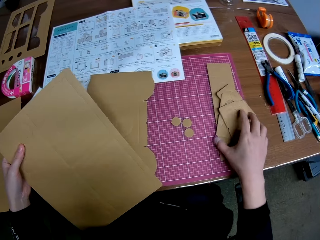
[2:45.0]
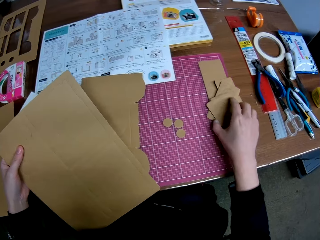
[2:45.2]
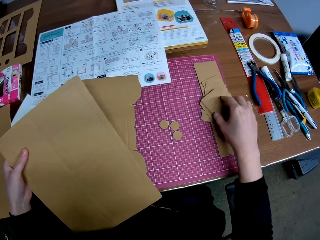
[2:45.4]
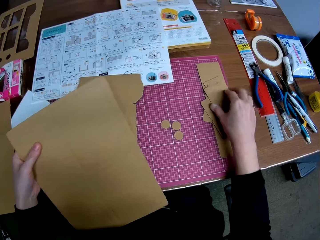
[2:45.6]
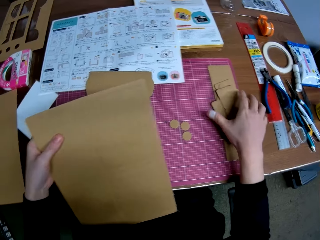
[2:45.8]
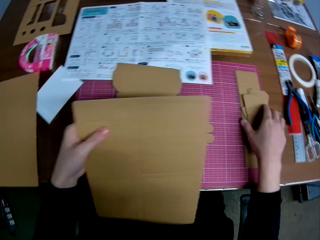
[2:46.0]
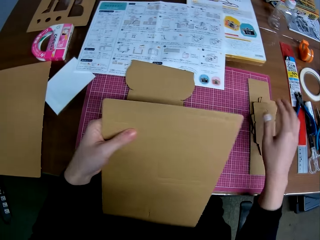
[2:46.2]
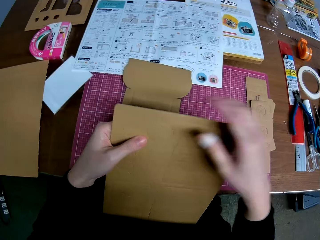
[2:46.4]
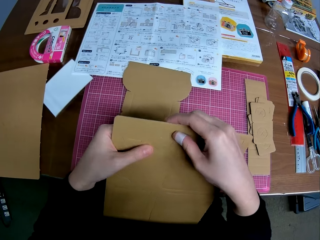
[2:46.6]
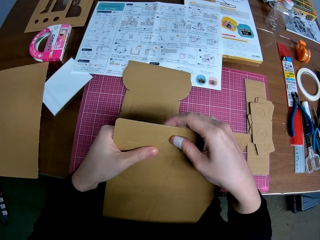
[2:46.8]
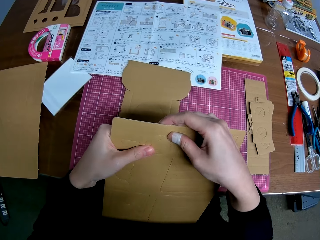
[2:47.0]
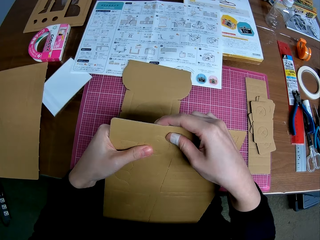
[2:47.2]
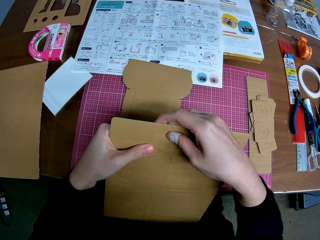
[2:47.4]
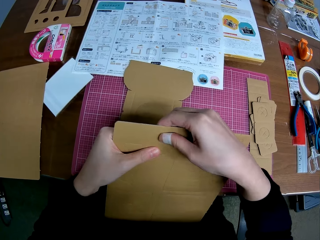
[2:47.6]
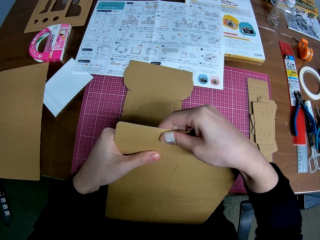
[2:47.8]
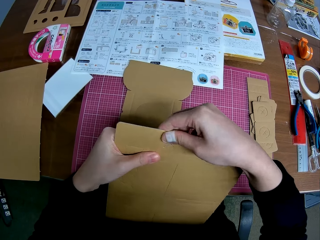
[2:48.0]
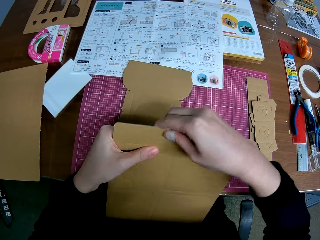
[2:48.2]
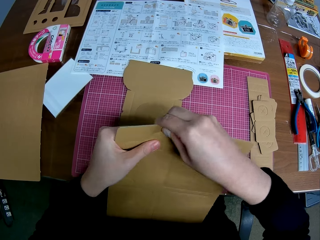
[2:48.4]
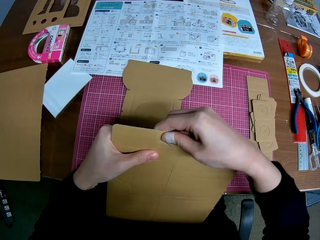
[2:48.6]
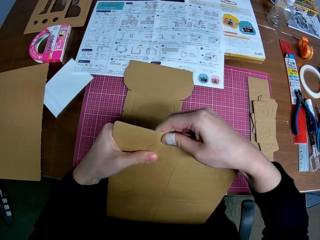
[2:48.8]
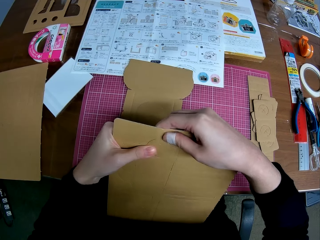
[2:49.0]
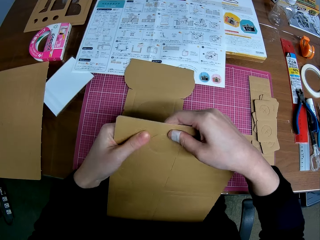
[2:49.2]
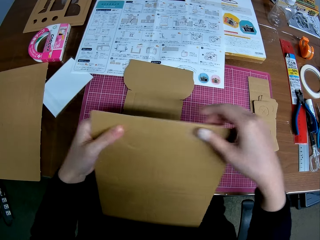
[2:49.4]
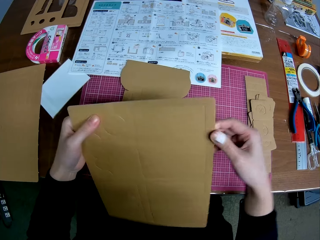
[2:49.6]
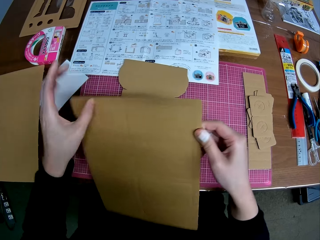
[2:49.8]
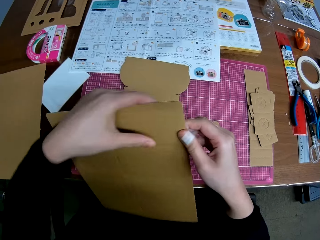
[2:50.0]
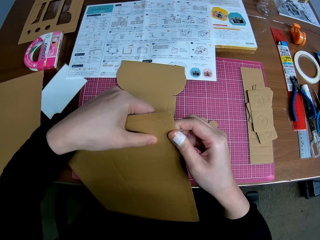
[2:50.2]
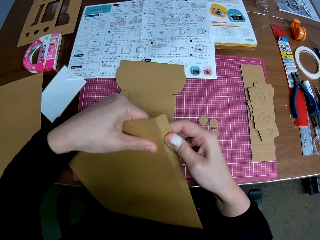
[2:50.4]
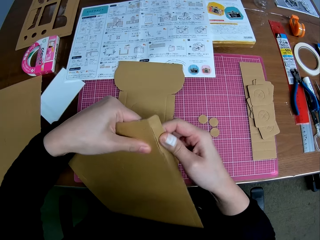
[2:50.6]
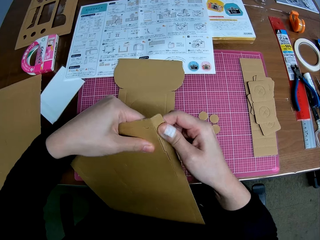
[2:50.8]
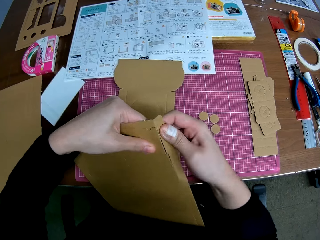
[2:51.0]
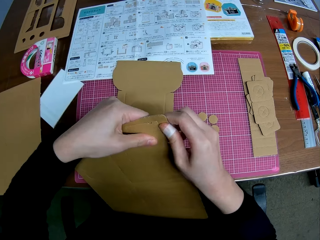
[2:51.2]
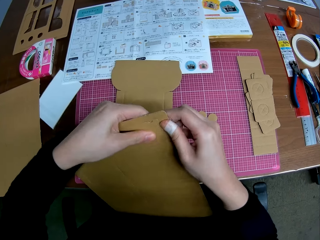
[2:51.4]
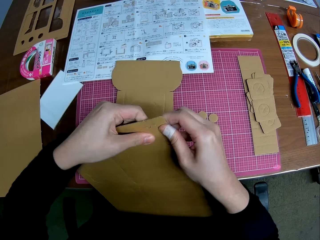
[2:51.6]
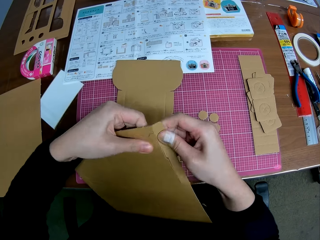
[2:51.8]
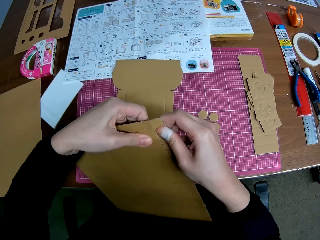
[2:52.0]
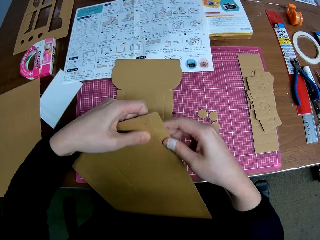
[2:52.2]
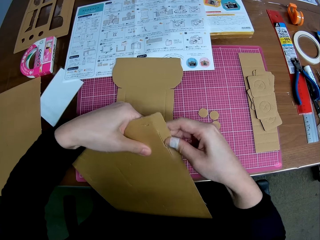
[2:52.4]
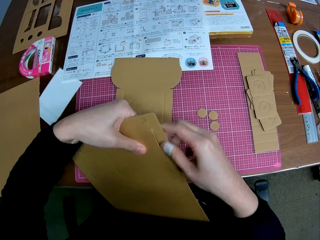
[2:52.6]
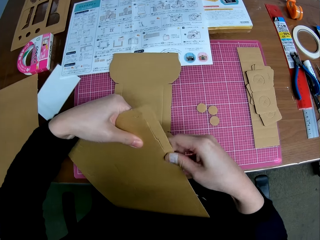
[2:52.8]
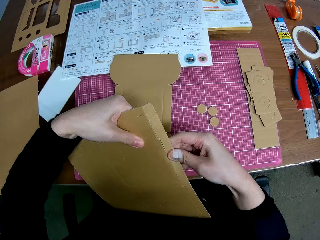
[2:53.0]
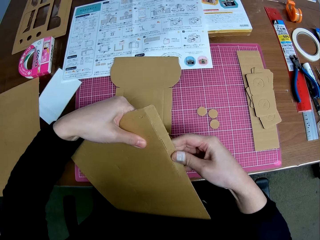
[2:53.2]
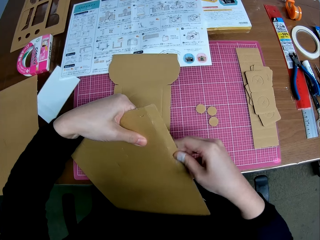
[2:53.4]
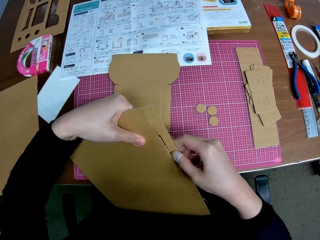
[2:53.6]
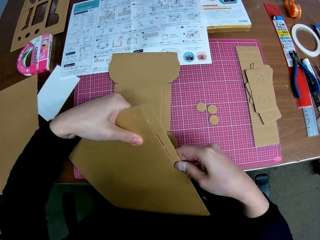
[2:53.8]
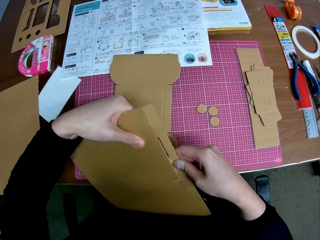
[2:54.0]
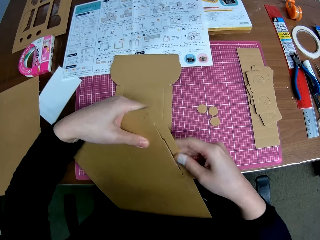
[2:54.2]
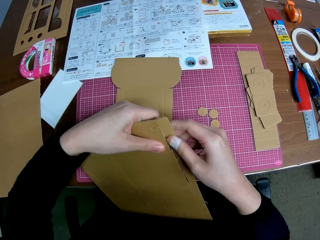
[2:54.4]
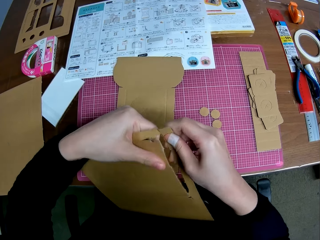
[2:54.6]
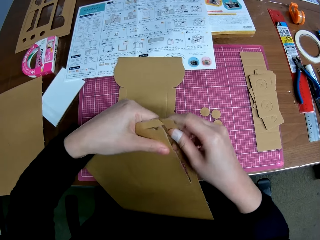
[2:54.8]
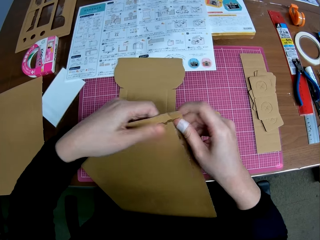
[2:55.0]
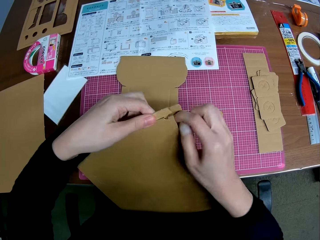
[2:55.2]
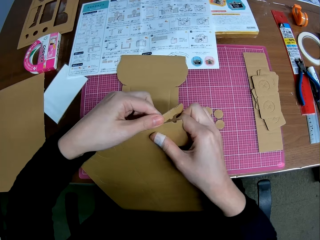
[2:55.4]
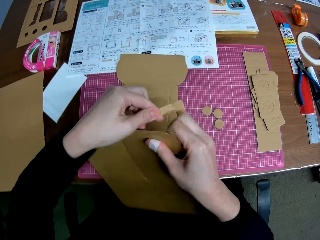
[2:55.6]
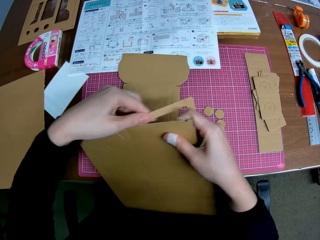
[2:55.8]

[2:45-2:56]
The camera wearer shifts the carved shapes on the table with his right hand. He removes a carved shape on the detached brown cardboard with both hands. He cuts the manila paper.

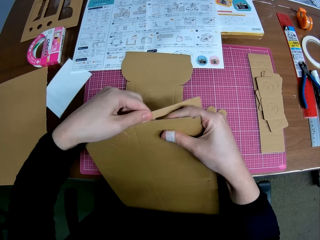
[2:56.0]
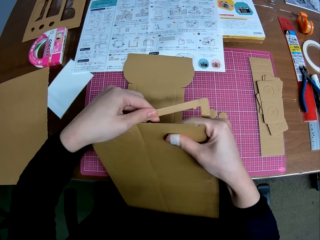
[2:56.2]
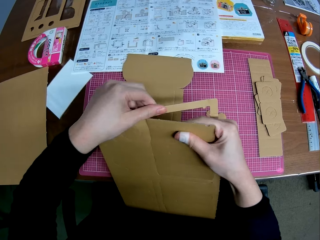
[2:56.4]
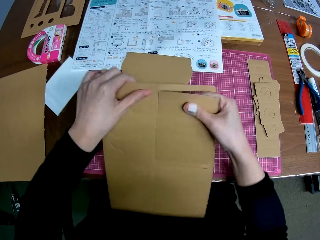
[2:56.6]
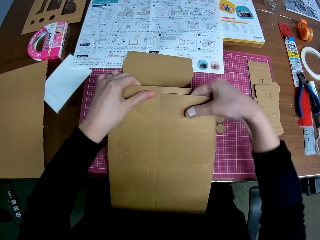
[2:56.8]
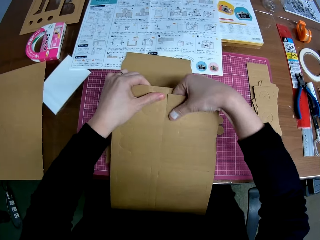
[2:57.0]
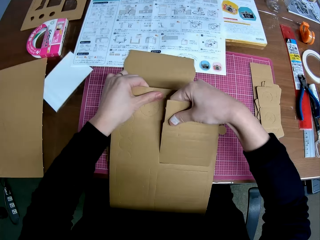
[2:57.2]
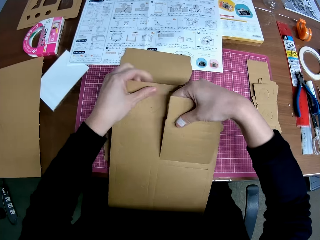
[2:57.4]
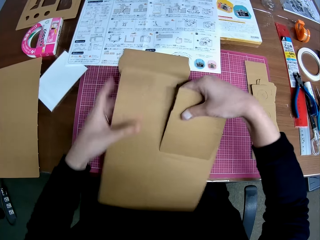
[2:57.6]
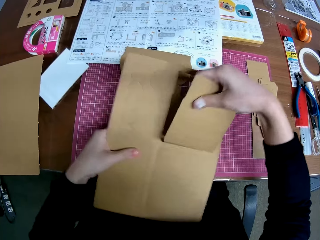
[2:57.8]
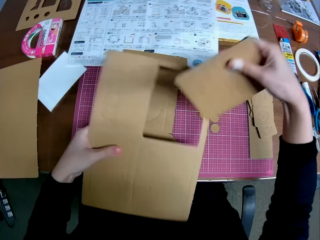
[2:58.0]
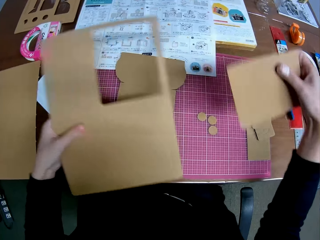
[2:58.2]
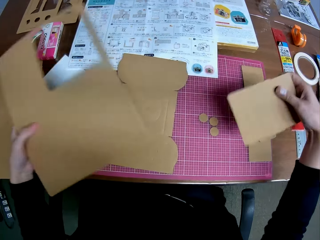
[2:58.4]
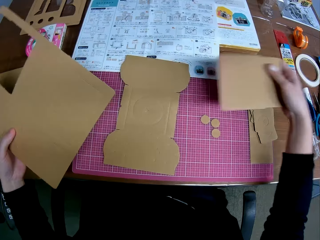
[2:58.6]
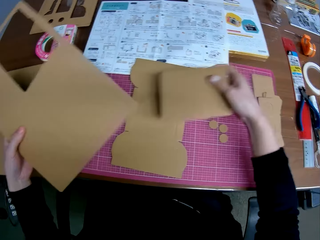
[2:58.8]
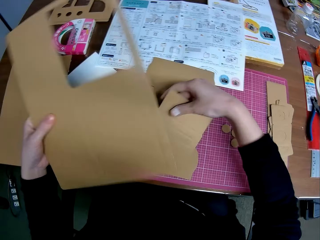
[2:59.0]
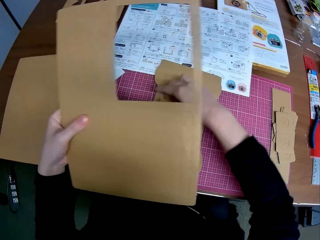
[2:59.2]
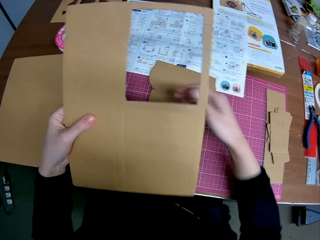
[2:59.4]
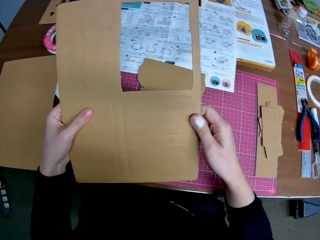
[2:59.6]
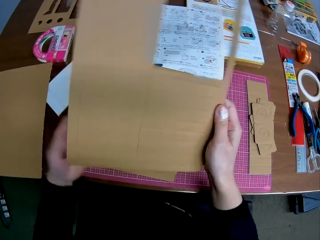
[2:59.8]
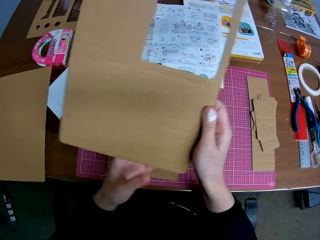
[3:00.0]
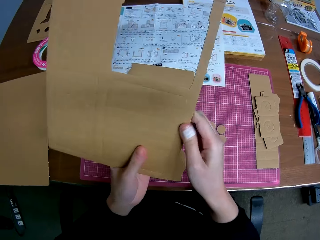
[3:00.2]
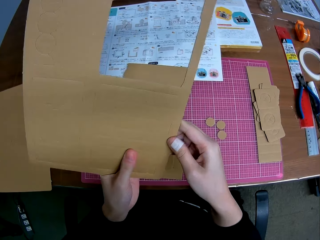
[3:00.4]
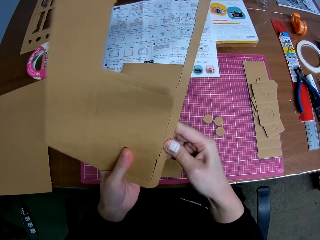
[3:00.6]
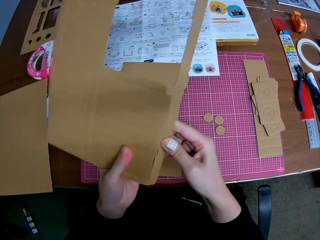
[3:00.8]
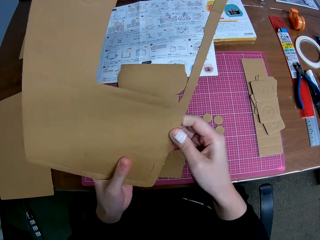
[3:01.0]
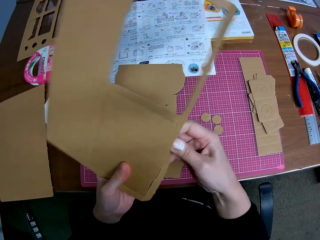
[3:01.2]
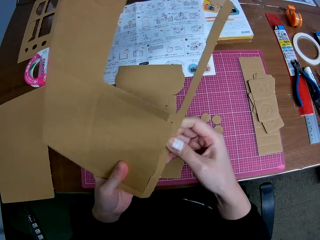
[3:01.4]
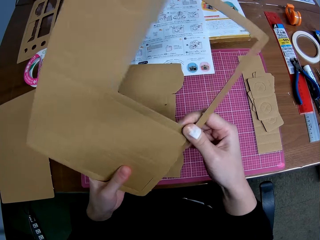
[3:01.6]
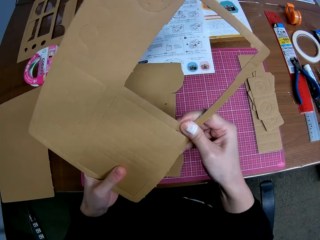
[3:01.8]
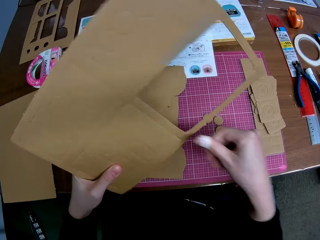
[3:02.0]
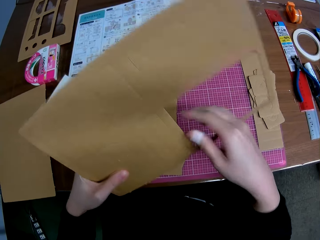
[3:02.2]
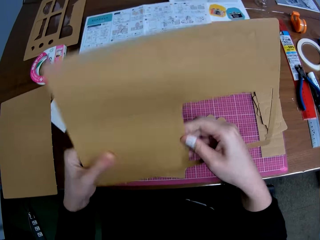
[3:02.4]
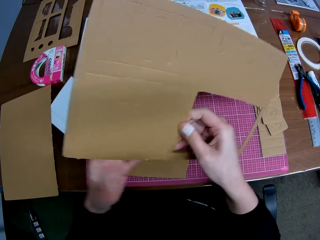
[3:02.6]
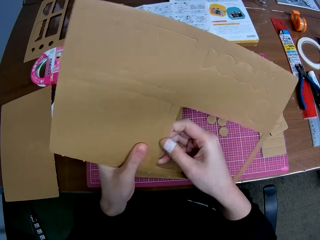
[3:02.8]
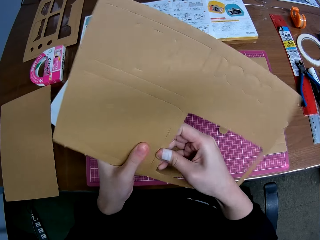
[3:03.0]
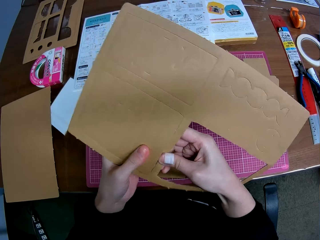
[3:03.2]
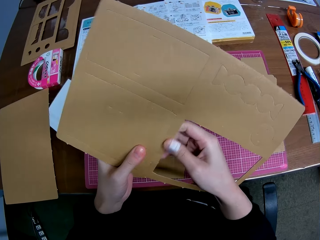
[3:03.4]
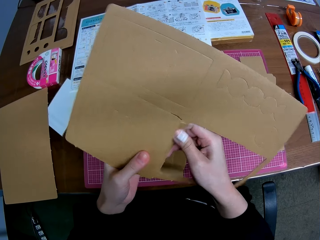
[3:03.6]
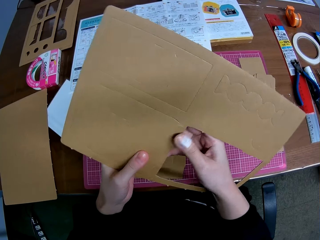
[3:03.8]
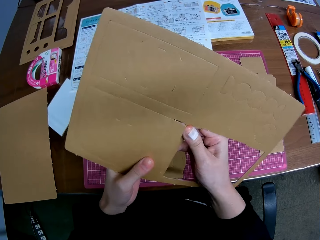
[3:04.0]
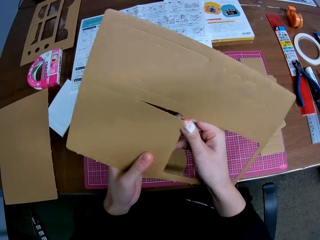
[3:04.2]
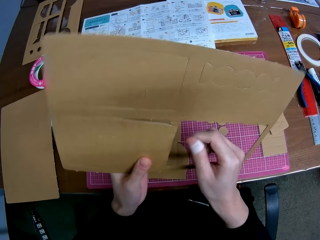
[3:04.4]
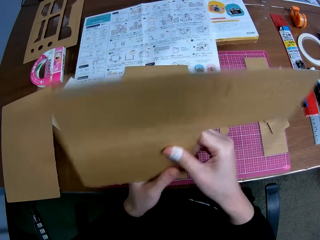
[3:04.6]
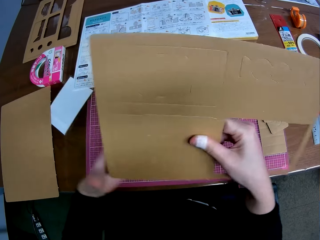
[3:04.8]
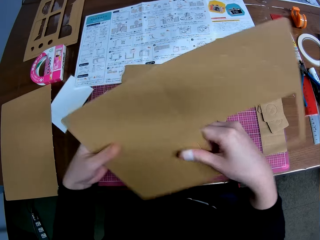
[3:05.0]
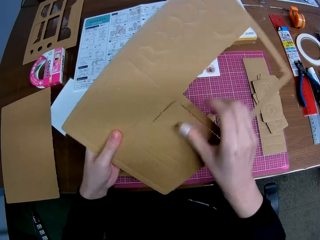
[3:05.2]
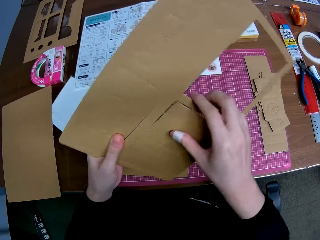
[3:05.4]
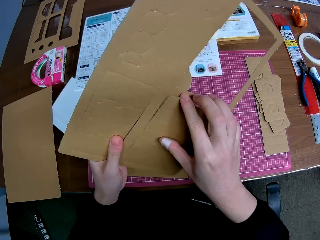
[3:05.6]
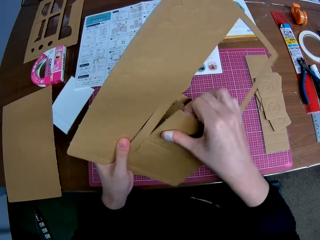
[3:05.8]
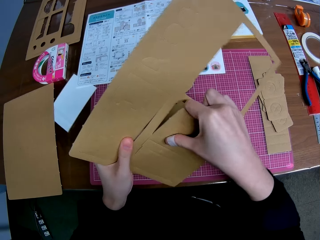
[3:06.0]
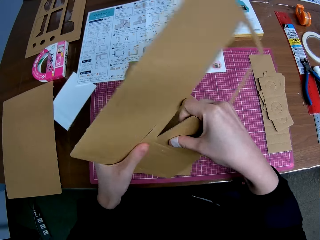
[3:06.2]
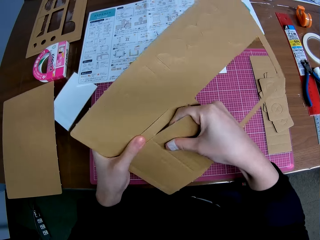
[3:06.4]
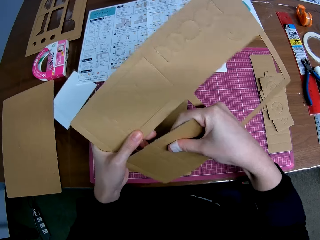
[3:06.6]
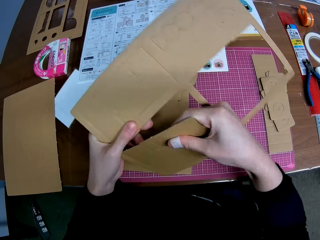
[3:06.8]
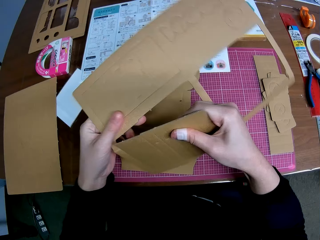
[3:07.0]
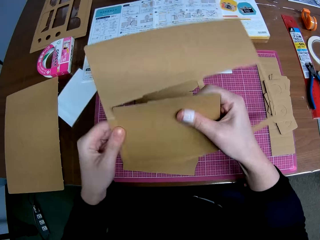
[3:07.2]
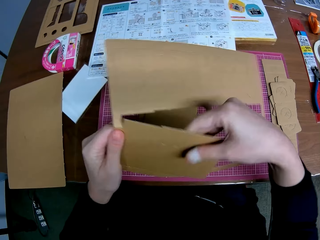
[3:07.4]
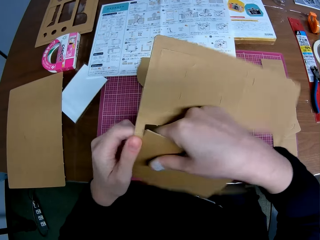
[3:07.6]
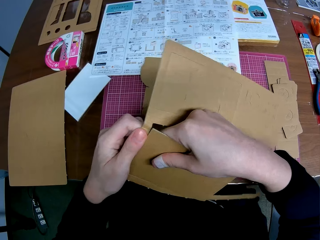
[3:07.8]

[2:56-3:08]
The camera wearer drops the carved shape on the table with his right hand. He removes another carved shape on the detached brown cardboard with both hands. He cuts the manila paper.
